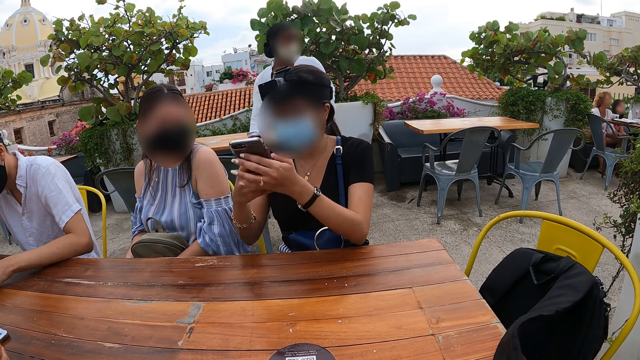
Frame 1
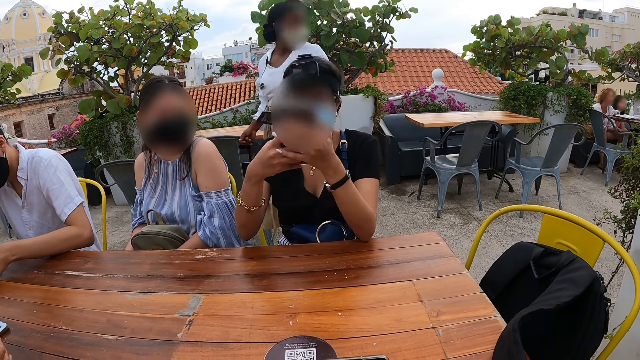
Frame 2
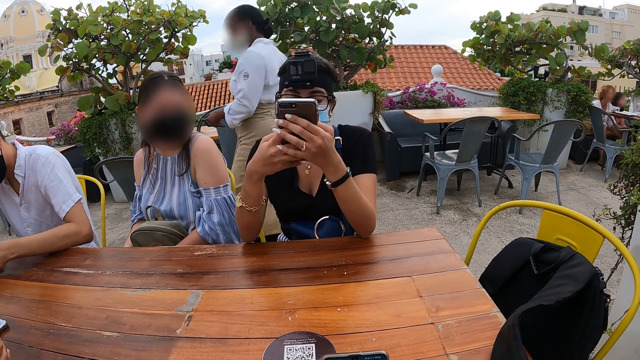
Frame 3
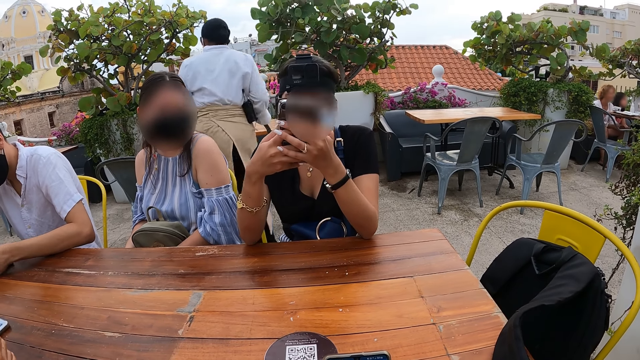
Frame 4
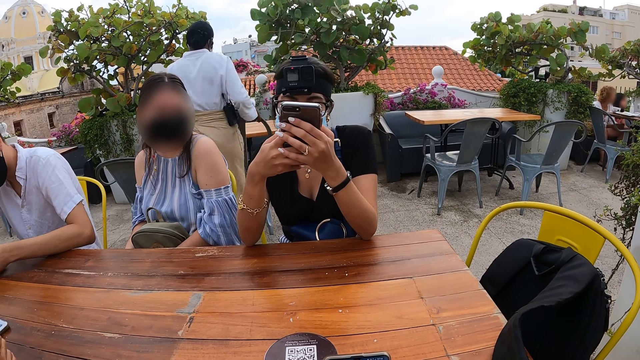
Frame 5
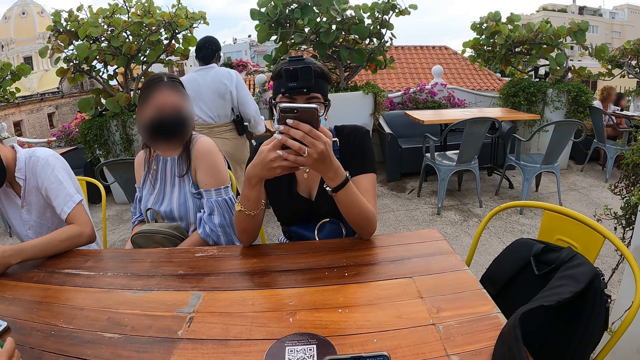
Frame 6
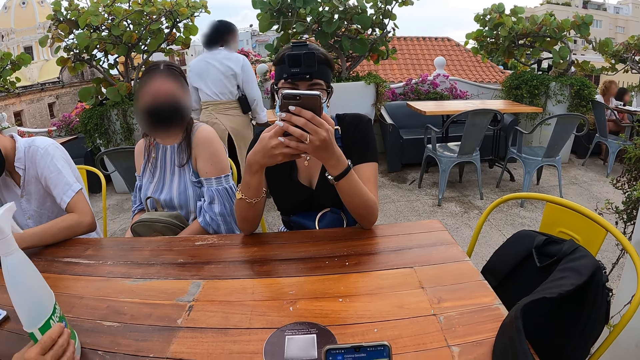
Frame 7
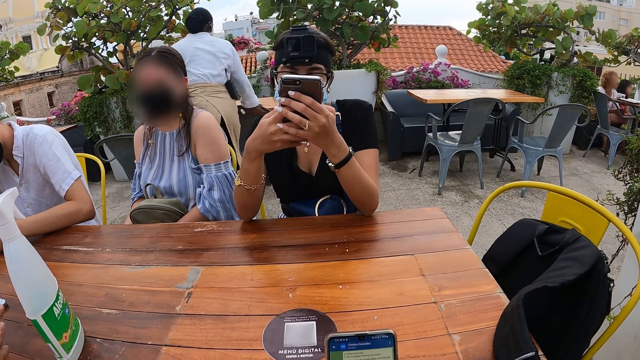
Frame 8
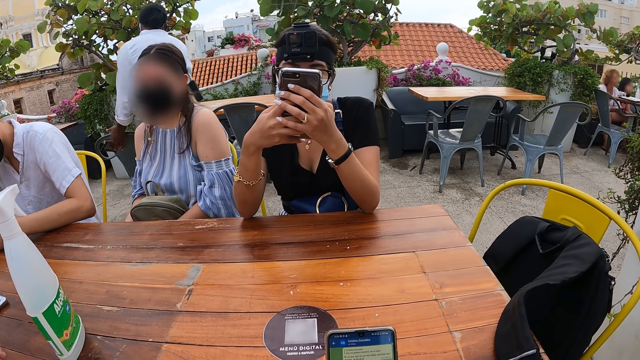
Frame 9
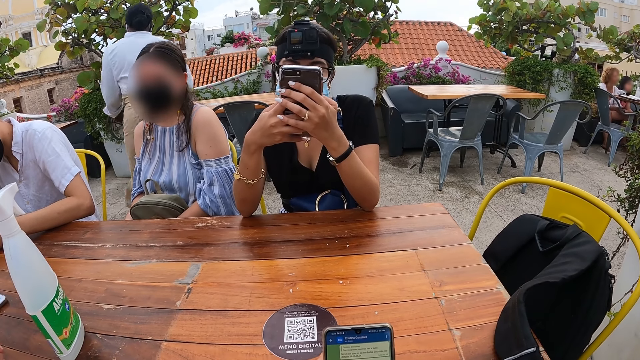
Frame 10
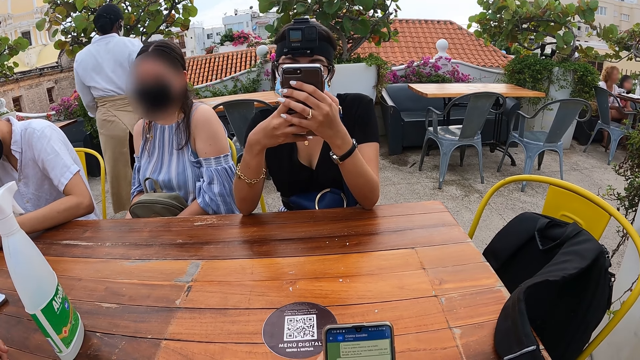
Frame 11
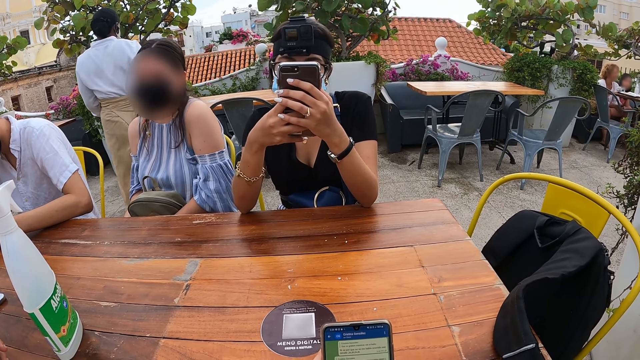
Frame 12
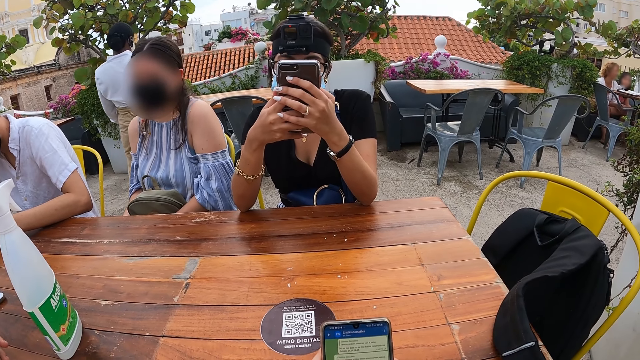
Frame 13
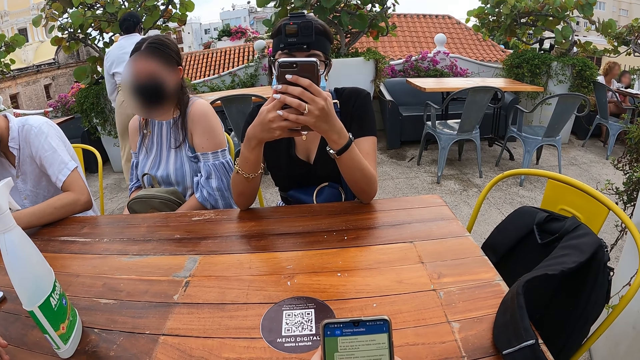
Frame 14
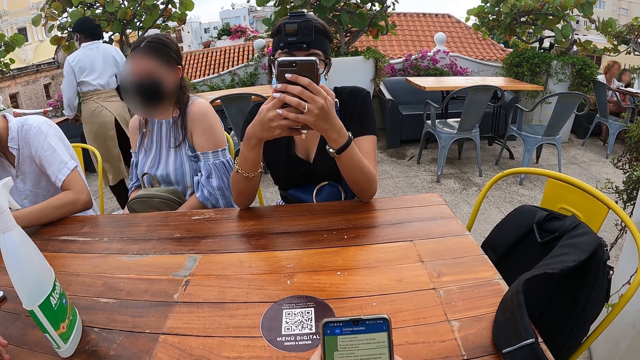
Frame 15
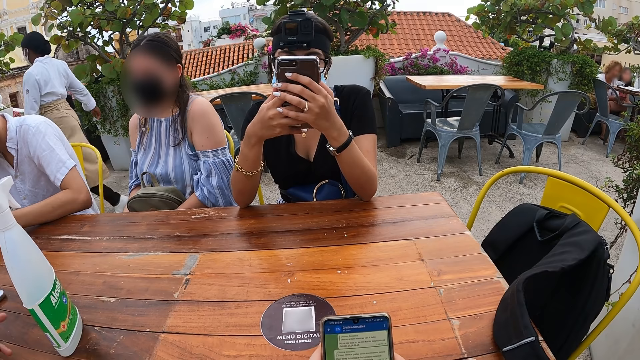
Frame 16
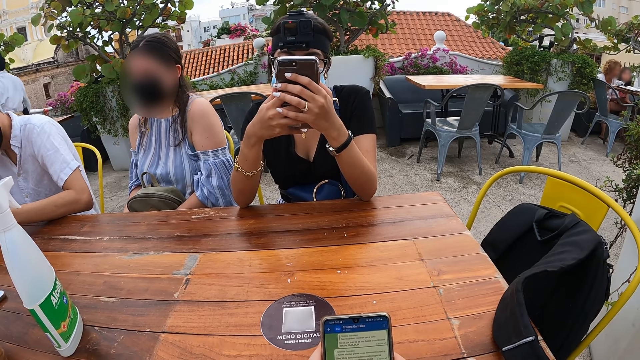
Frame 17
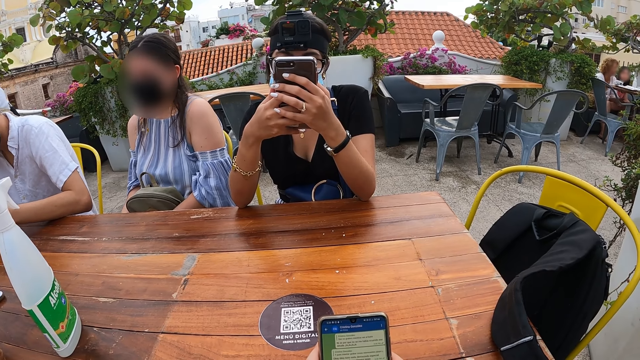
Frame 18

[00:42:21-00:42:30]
A woman moves a chair with her right hand. She moves the chair with both hands. A man moves the spray bottle with her right hand. The woman moves the chair with her right hand. The camera wearer holds the phone.

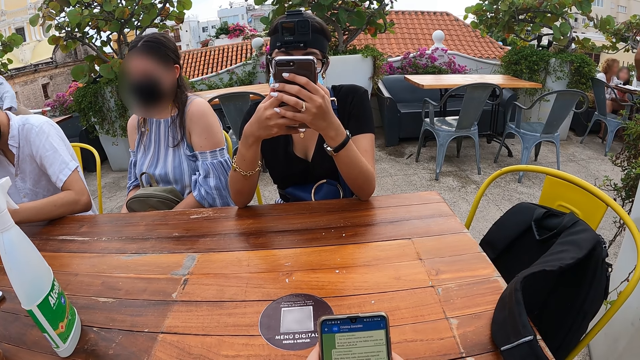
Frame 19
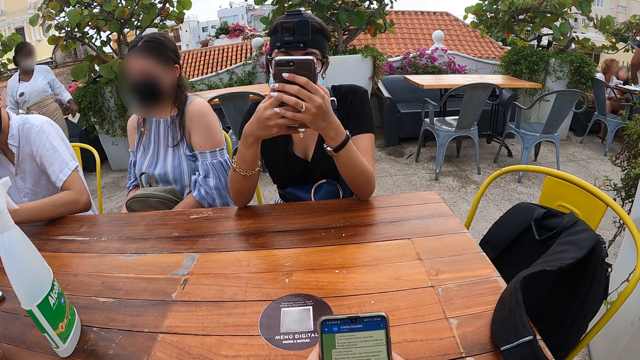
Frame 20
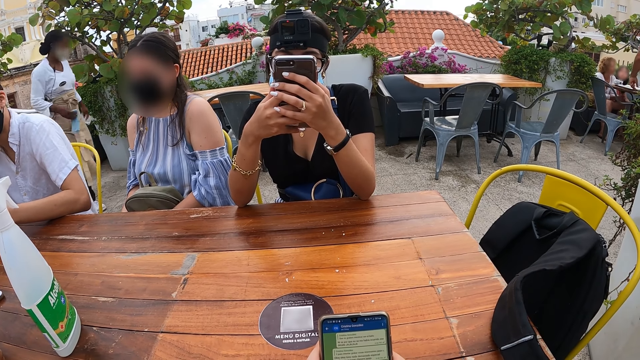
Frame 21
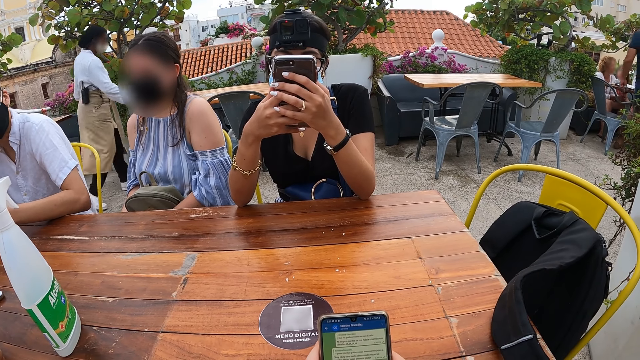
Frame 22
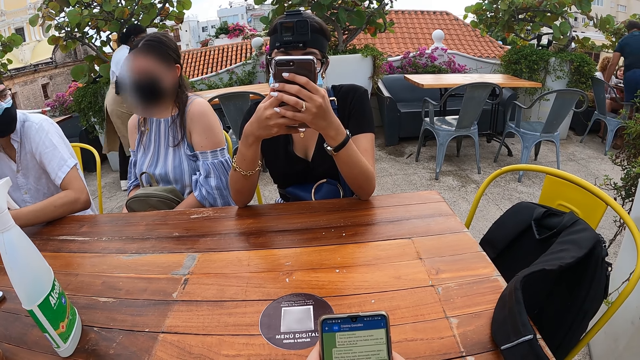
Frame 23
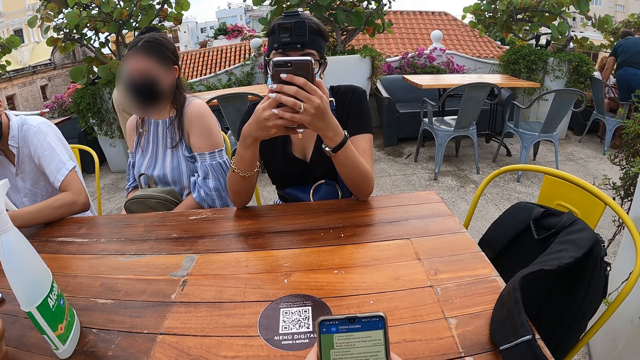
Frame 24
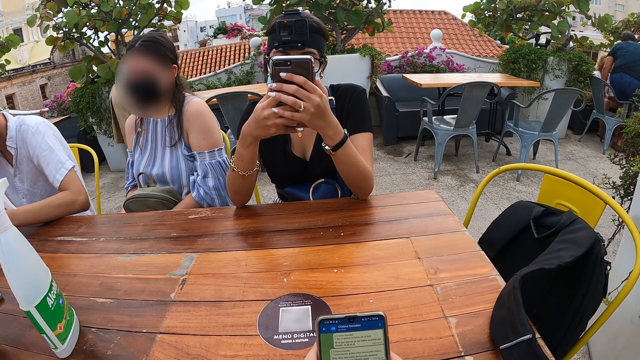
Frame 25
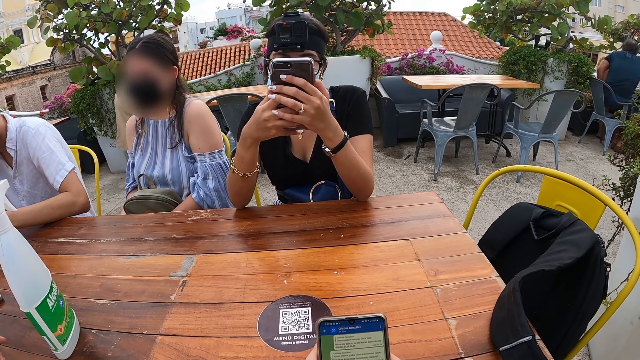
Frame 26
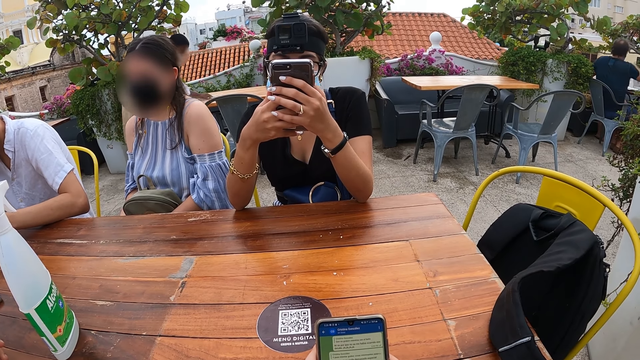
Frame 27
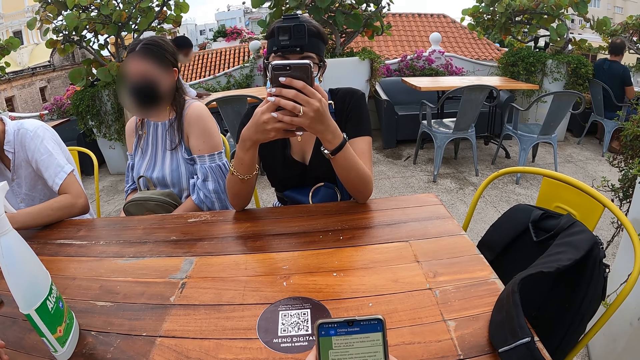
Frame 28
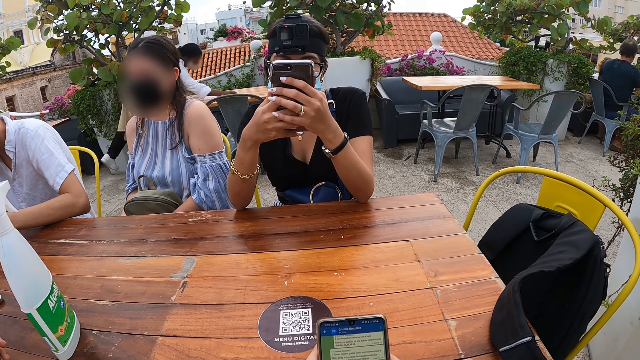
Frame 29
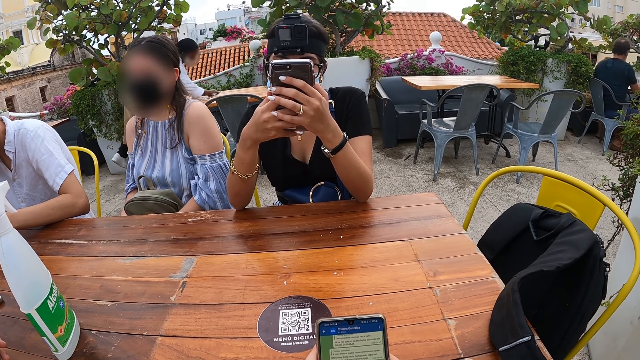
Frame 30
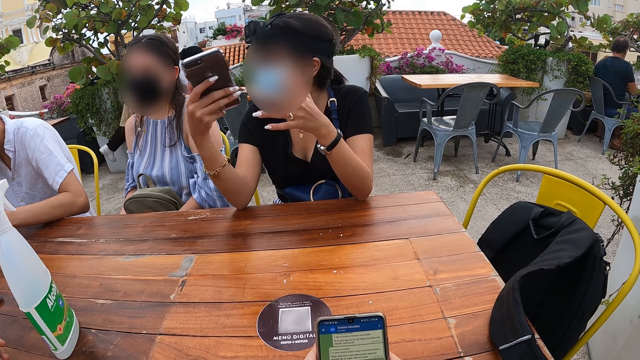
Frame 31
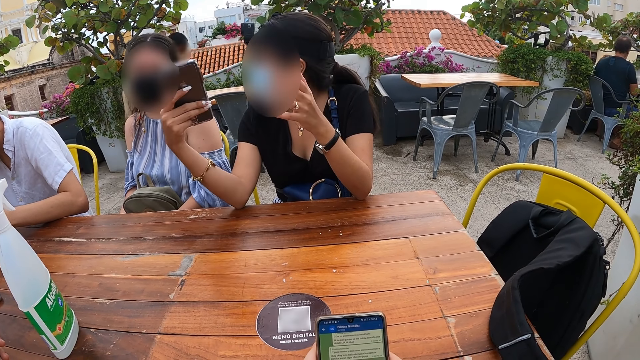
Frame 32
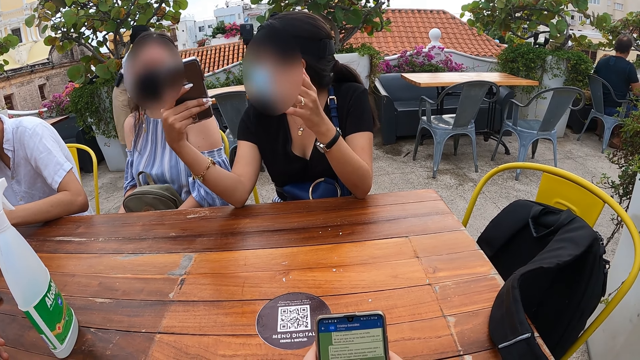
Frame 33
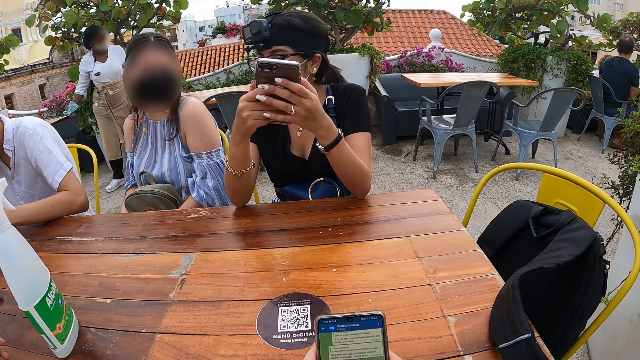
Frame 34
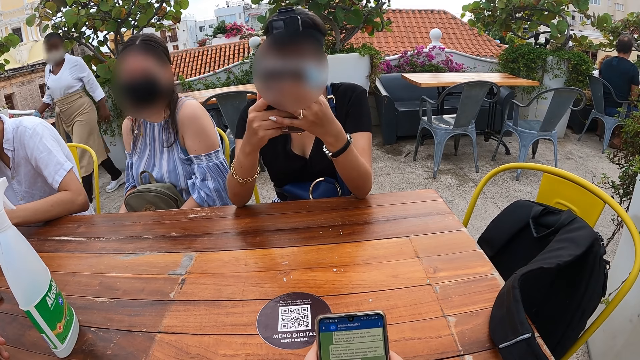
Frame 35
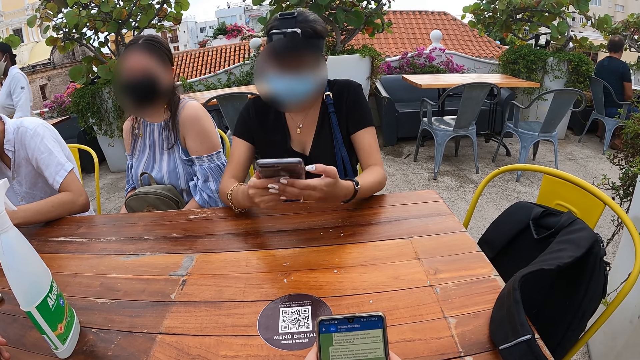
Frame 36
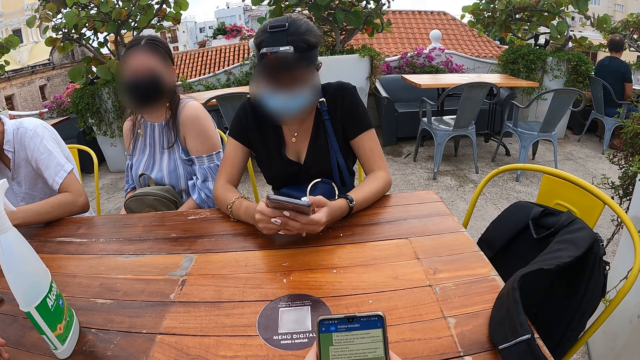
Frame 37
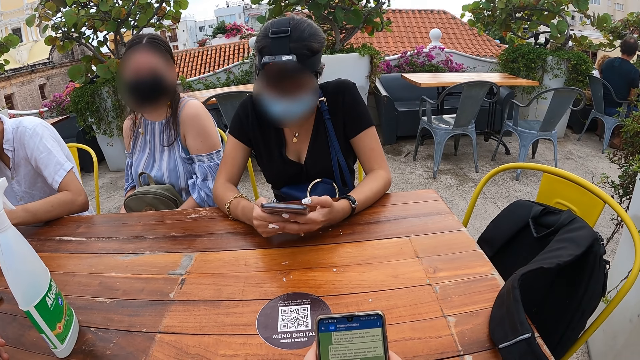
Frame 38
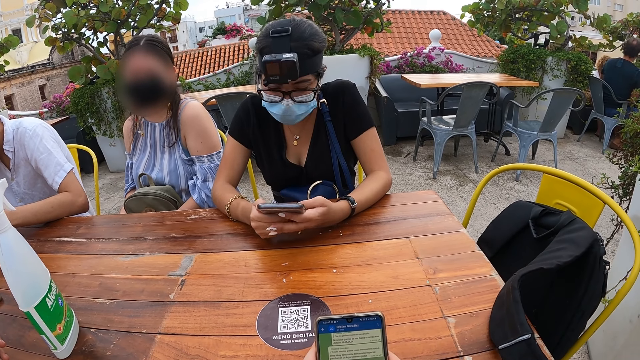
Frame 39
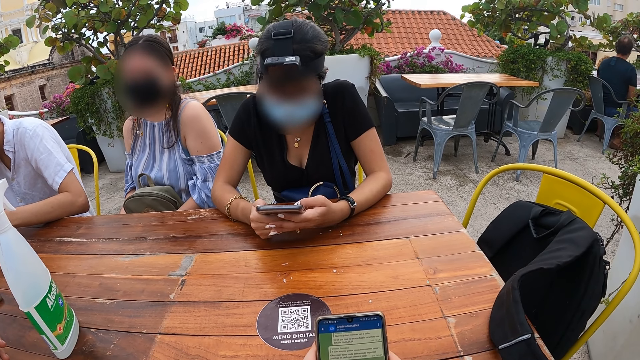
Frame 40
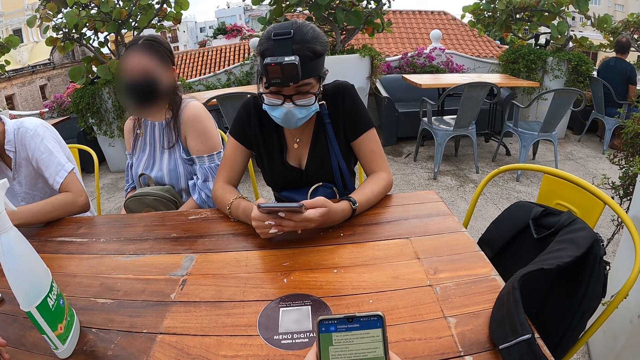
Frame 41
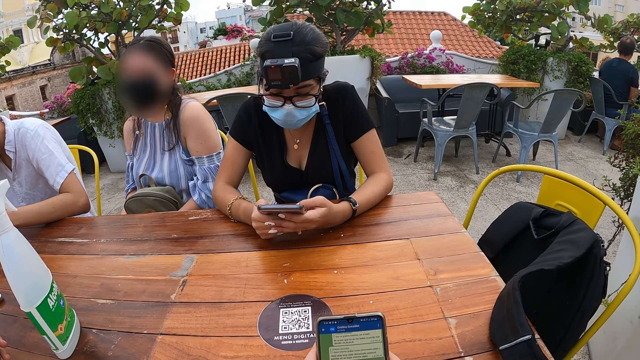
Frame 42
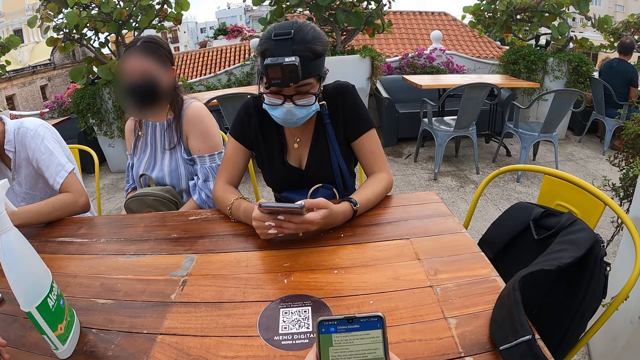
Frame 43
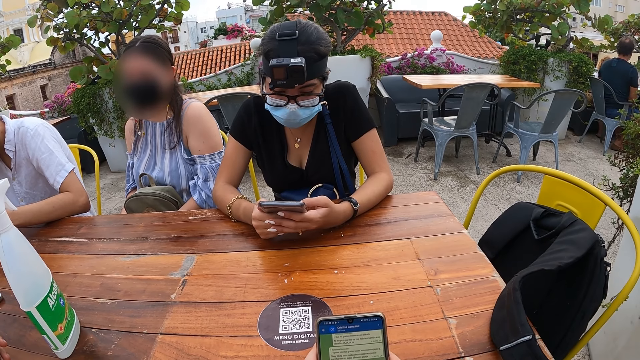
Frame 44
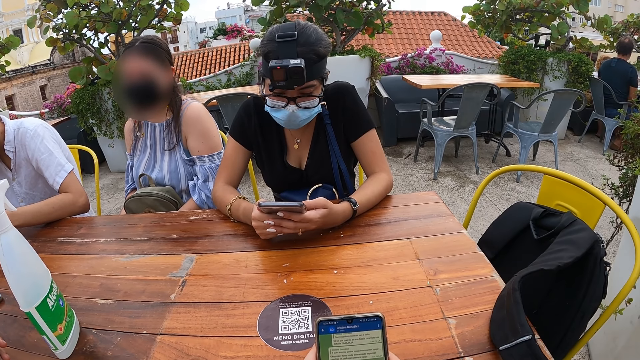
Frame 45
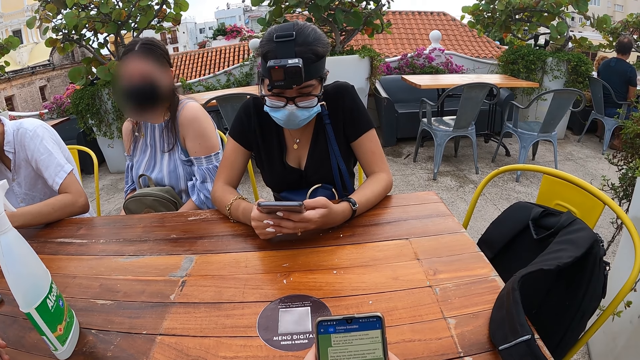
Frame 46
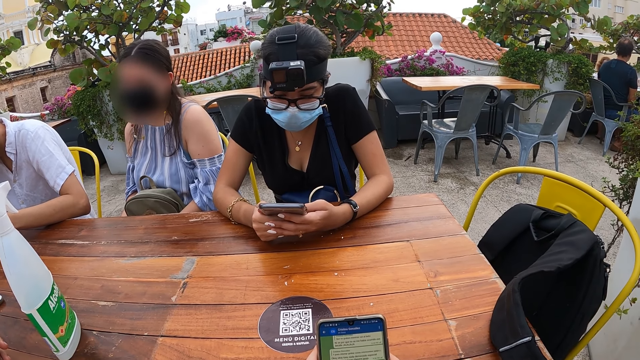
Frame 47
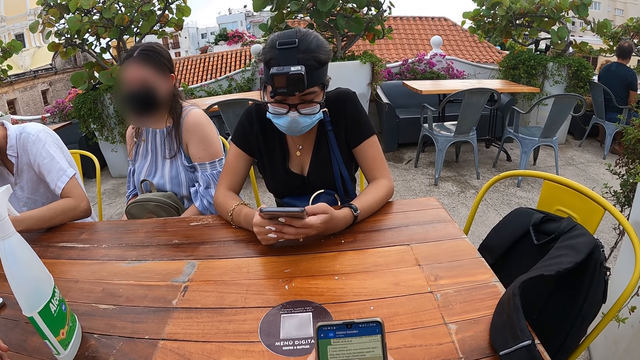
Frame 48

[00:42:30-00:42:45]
A woman operates on the phone. Another woman mops the table with a napkin in her right hand. The first woman shows a third woman her phone in her right hand. She holds the phone with the right hand. She holds the phone with both hands. The second woman walks away from the table. The first woman presses the phone with both hands. She holds the phone with both hands.
